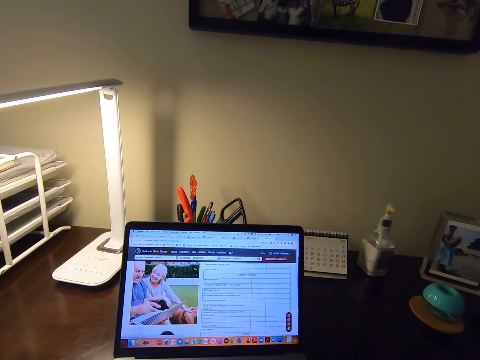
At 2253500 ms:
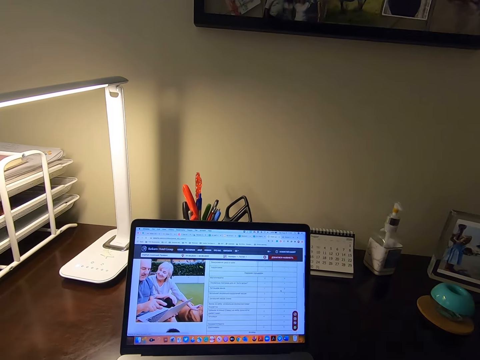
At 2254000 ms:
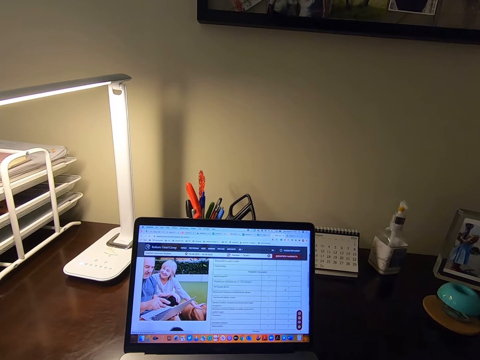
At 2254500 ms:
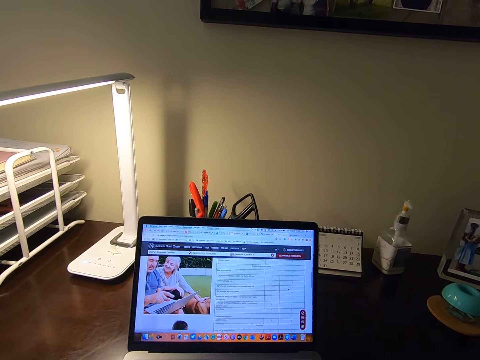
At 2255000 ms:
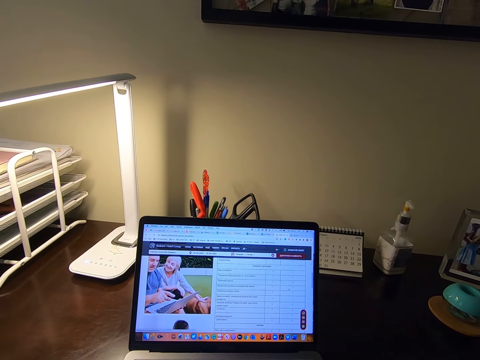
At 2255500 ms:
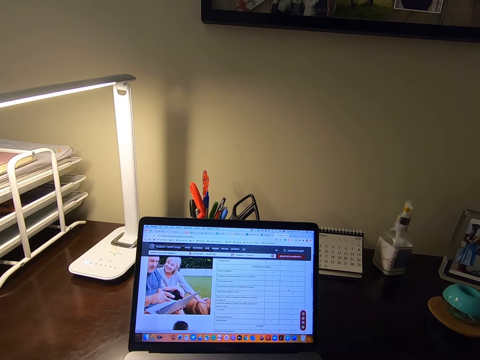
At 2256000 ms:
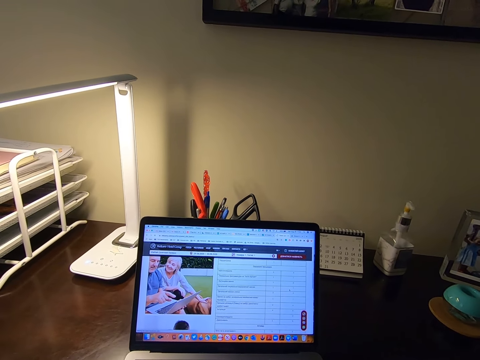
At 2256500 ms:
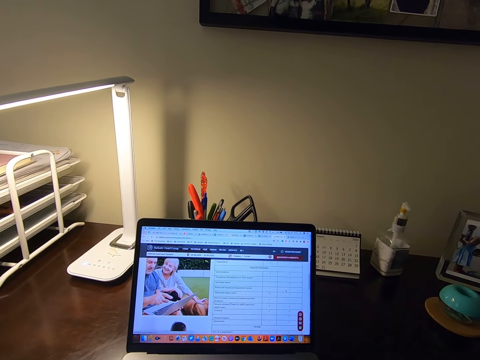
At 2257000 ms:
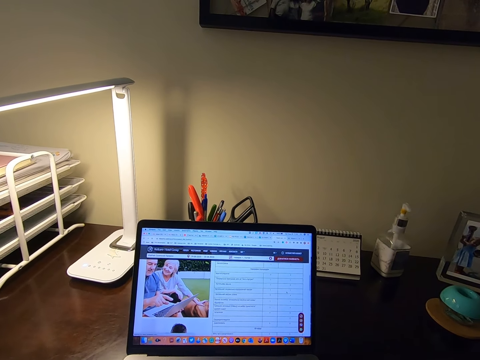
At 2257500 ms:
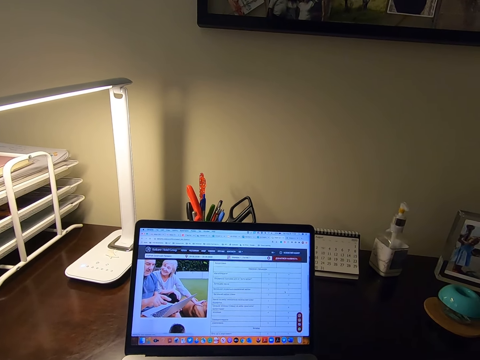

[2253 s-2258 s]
The camera wearer uses the laptop.

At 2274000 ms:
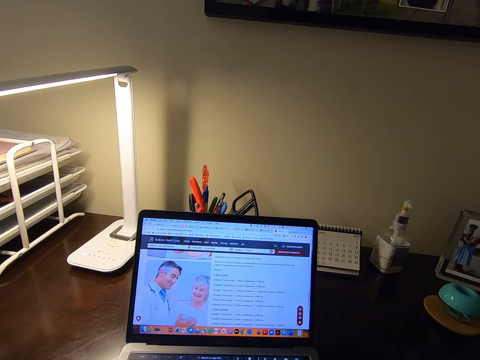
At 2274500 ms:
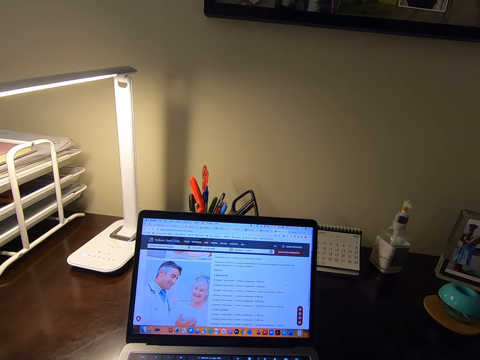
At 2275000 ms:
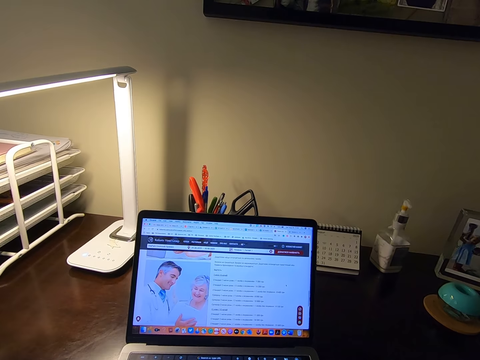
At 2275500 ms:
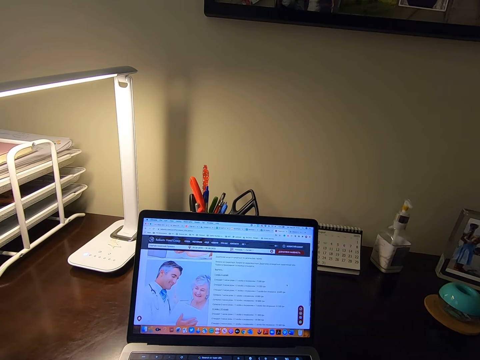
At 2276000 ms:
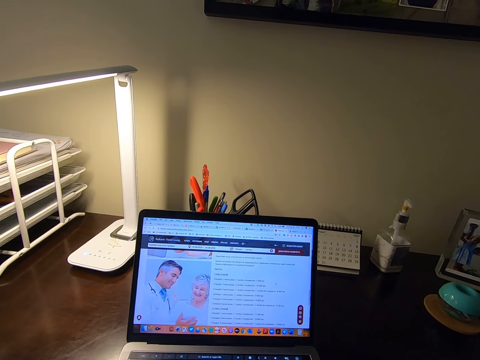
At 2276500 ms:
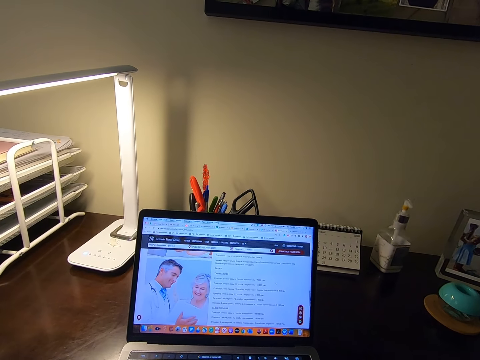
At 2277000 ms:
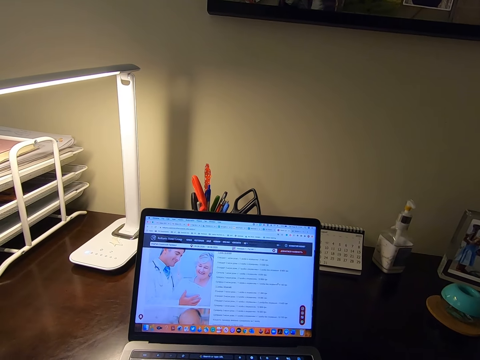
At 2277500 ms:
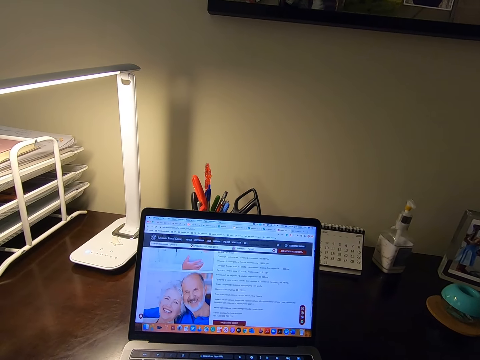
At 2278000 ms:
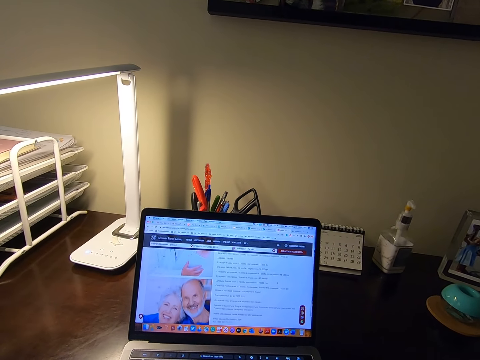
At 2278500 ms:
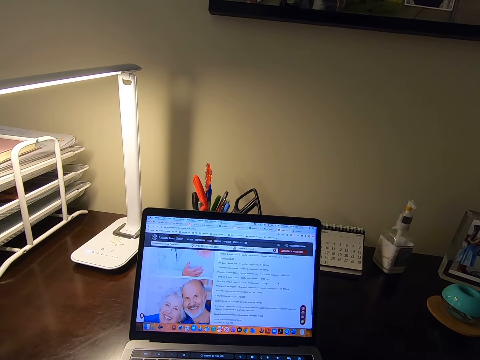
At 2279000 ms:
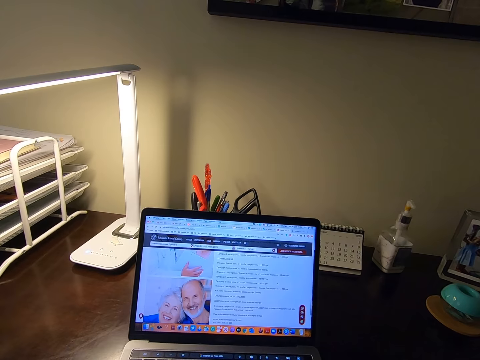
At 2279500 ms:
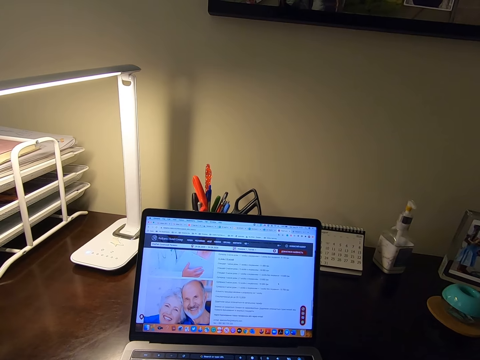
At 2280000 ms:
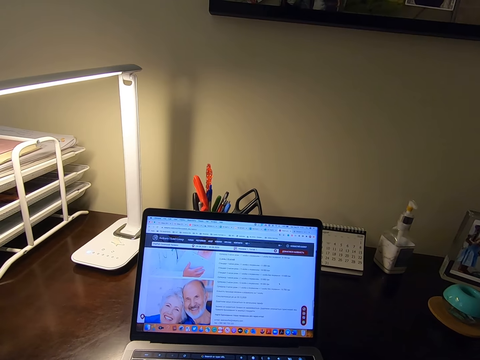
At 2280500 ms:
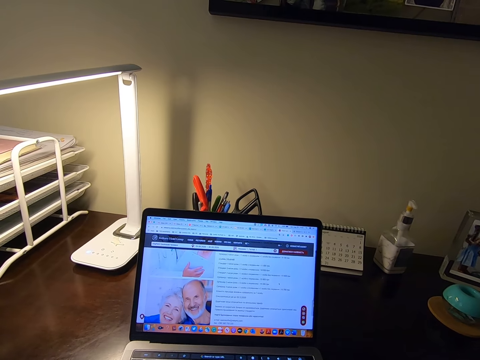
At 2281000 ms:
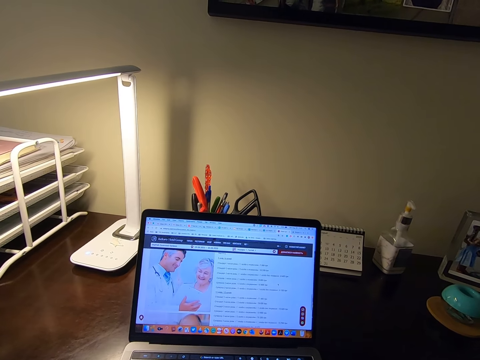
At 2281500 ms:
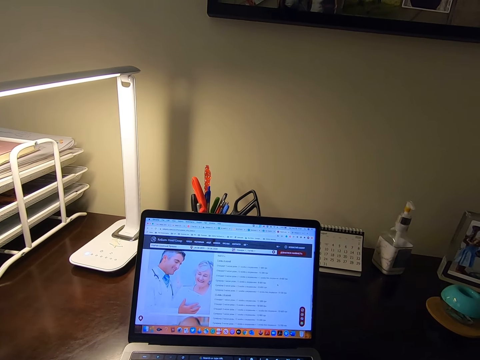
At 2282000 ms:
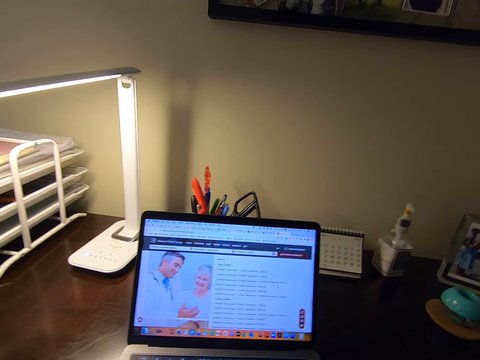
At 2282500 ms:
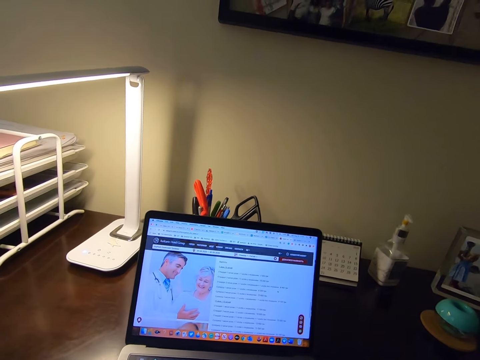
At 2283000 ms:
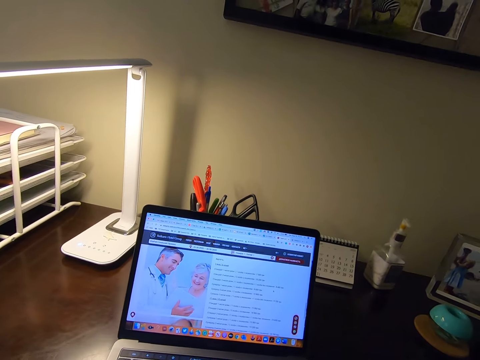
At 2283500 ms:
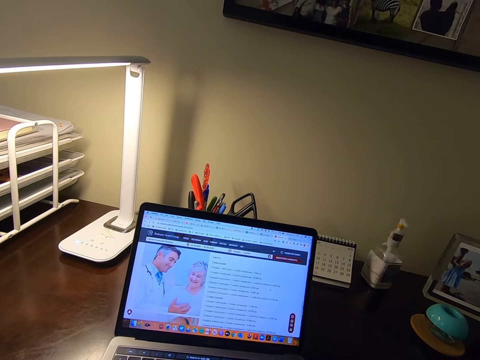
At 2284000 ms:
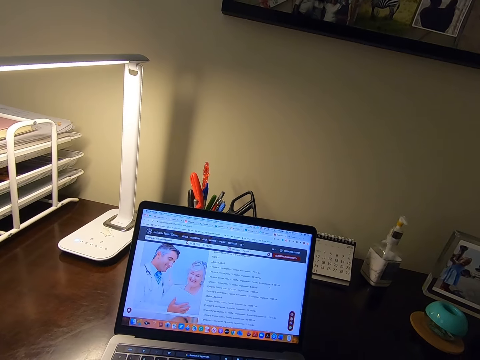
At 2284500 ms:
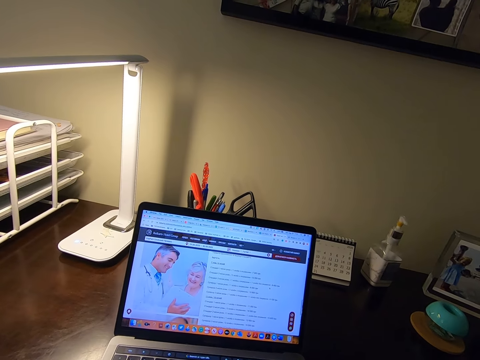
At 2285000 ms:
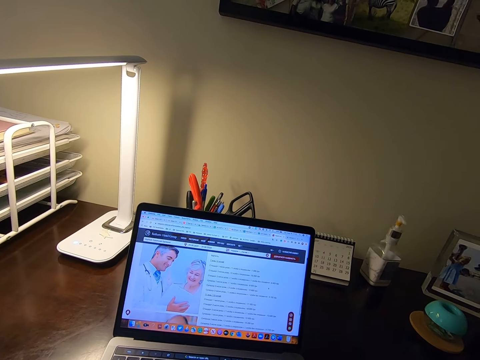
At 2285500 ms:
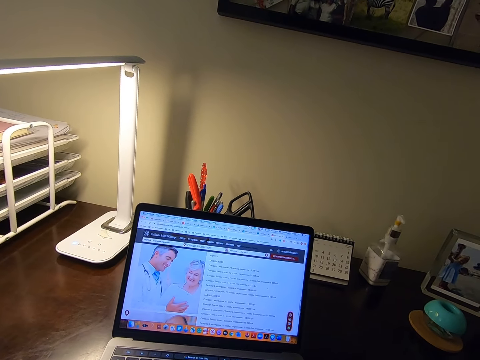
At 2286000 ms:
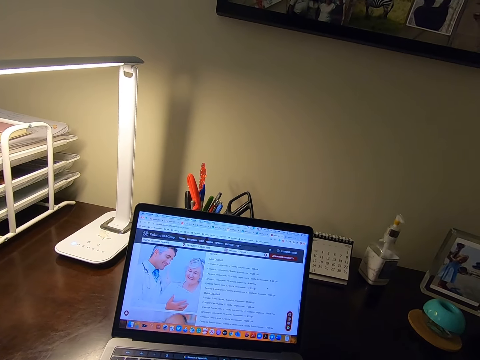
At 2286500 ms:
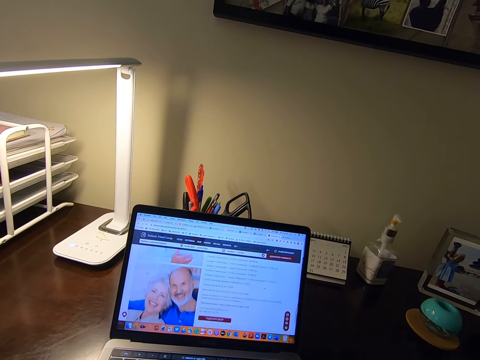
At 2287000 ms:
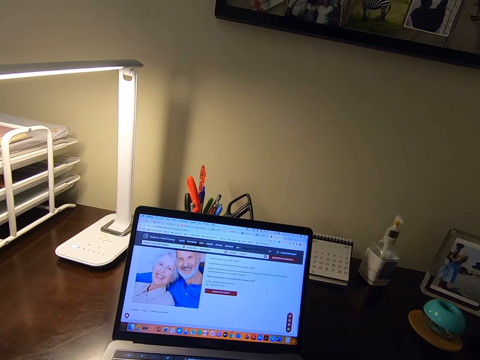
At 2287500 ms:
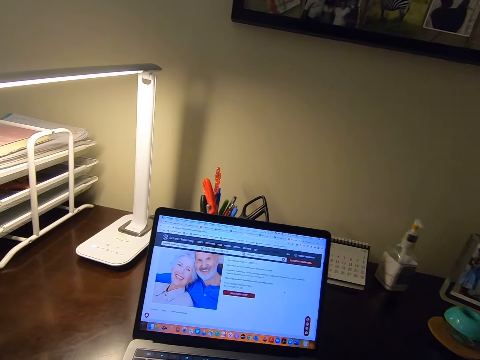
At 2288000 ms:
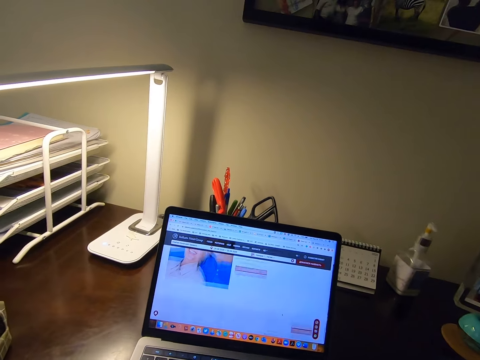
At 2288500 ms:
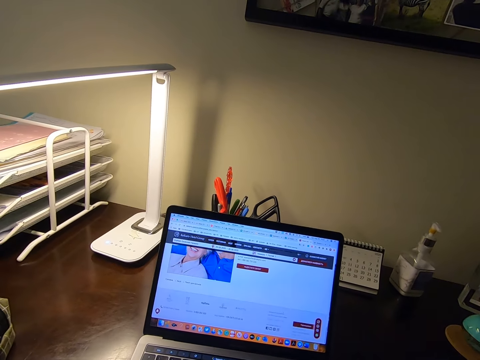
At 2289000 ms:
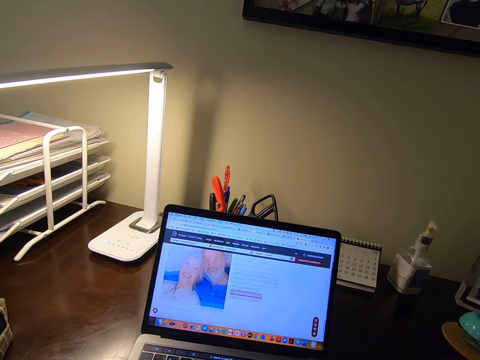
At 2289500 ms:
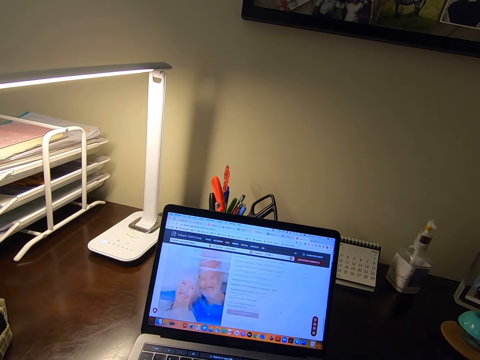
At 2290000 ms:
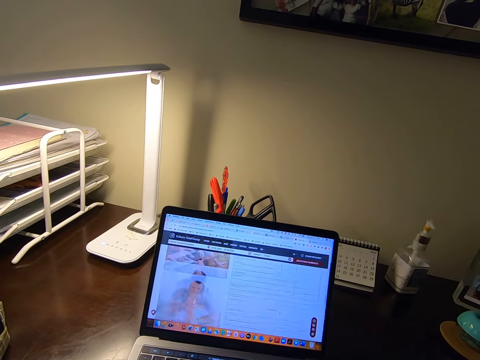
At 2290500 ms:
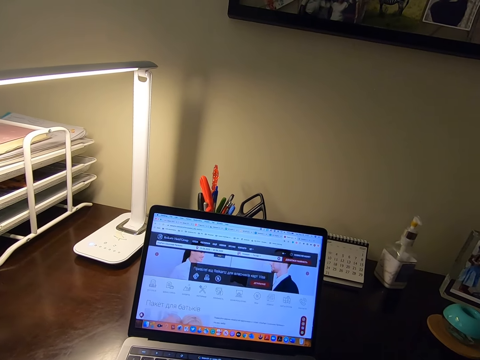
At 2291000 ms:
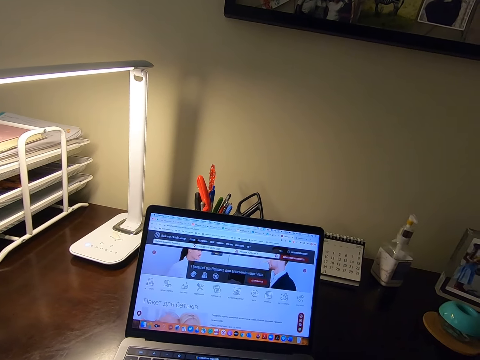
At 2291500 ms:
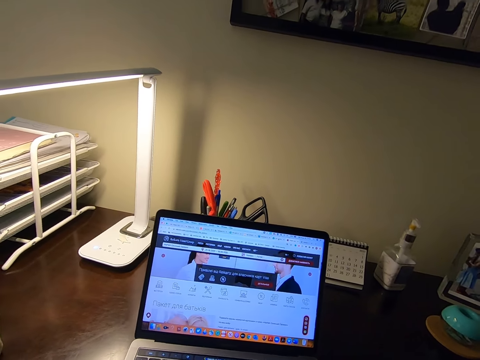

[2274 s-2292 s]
The camera wearer reads on the laptop. They scroll on the laptop. They read on the laptop. They scroll on the laptop.

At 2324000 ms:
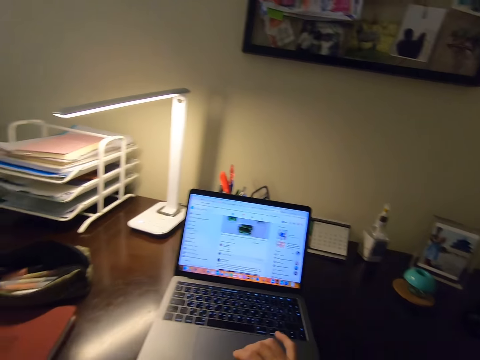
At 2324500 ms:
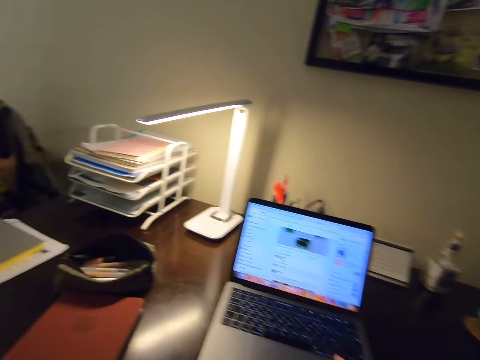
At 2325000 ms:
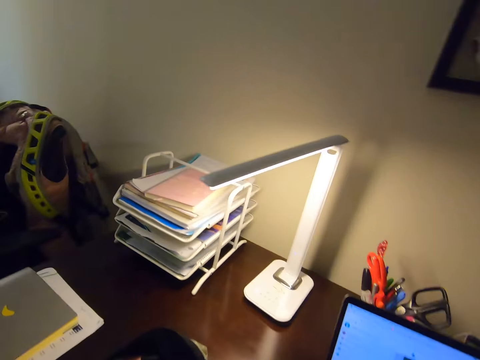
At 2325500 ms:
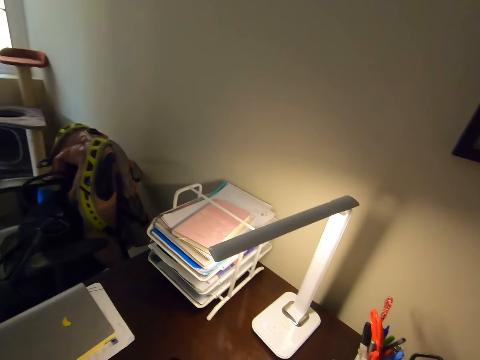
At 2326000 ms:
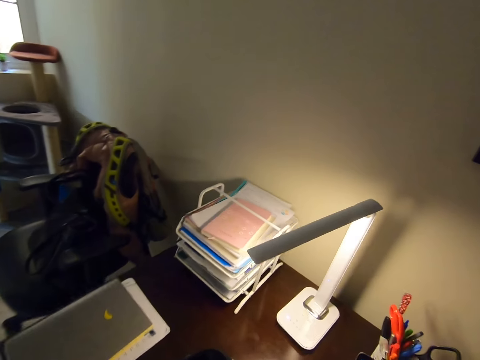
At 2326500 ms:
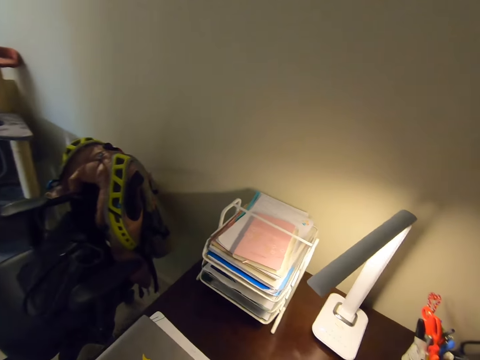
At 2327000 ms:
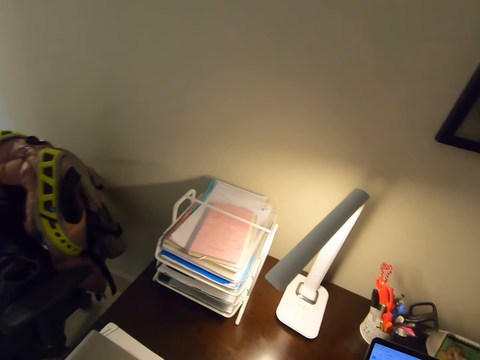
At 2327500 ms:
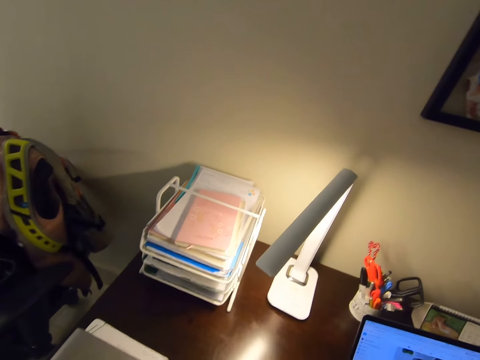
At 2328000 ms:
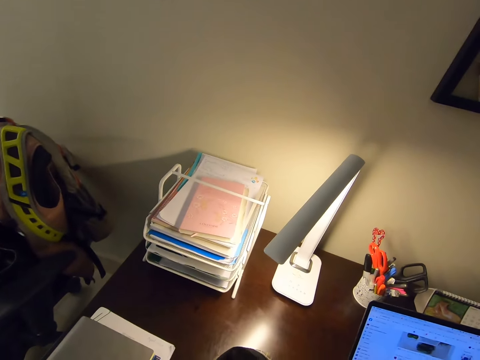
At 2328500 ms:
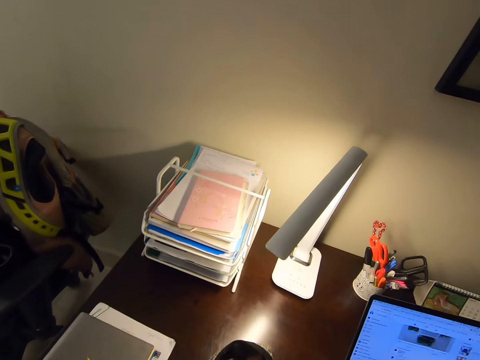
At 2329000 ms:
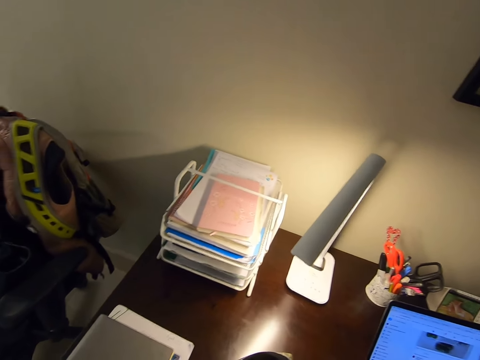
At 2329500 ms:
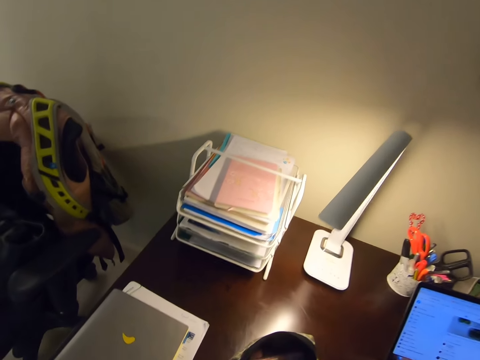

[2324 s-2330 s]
The camera wearer looks aside. They stand up.
